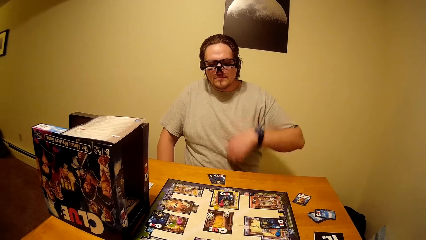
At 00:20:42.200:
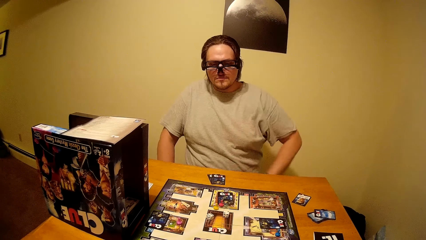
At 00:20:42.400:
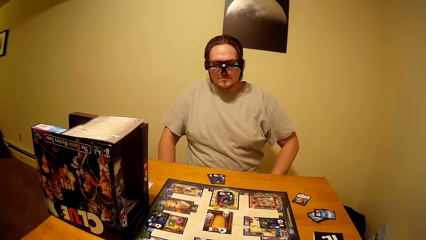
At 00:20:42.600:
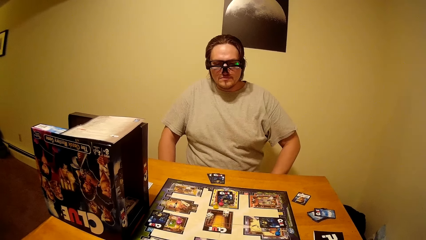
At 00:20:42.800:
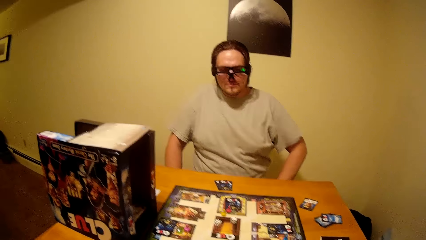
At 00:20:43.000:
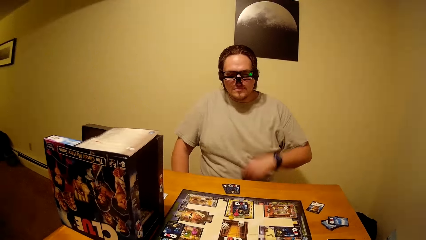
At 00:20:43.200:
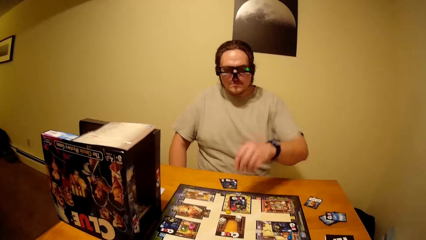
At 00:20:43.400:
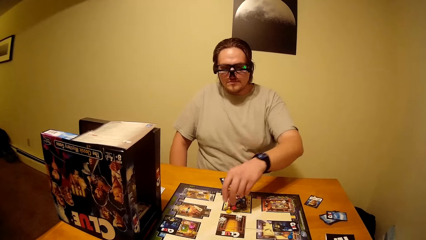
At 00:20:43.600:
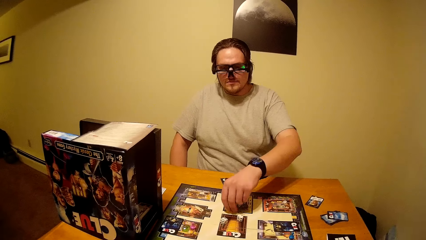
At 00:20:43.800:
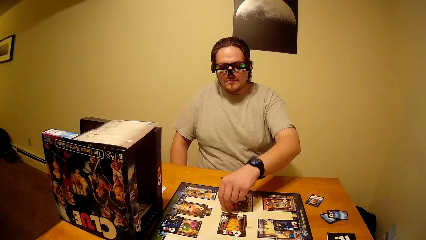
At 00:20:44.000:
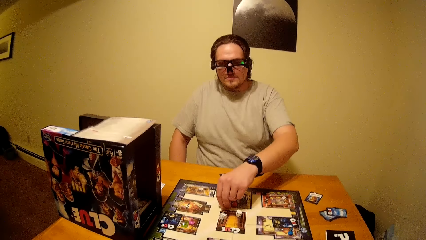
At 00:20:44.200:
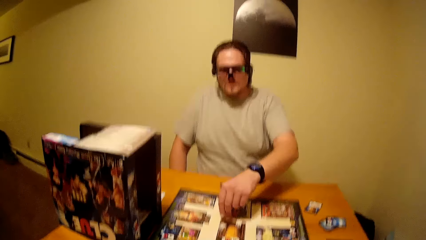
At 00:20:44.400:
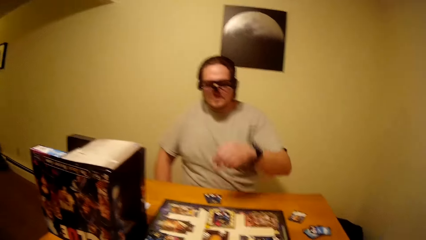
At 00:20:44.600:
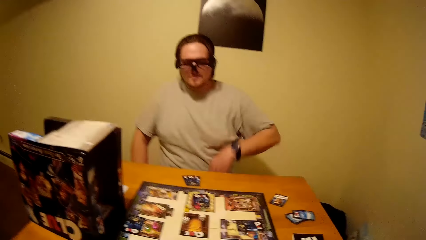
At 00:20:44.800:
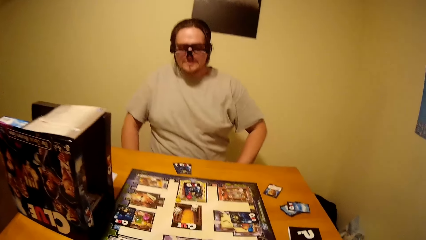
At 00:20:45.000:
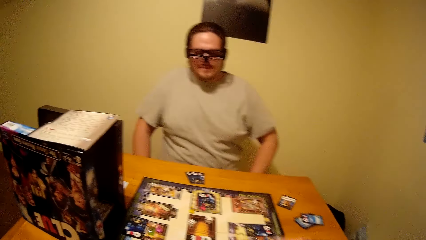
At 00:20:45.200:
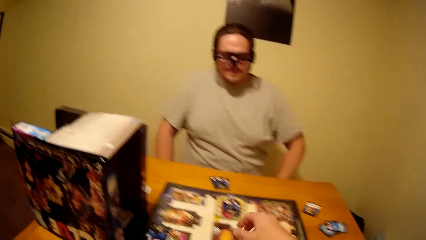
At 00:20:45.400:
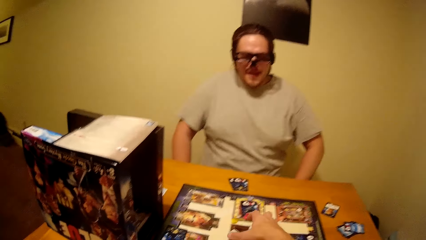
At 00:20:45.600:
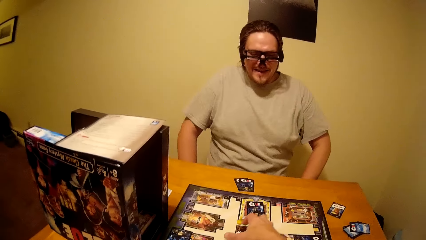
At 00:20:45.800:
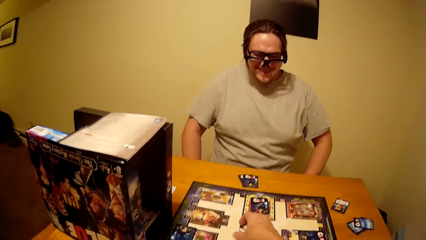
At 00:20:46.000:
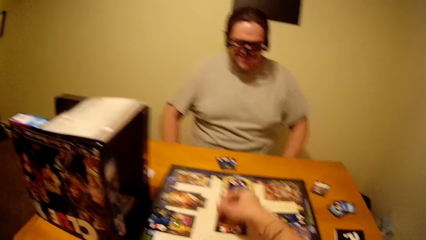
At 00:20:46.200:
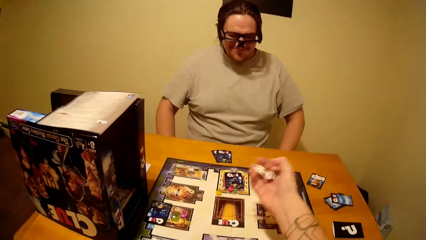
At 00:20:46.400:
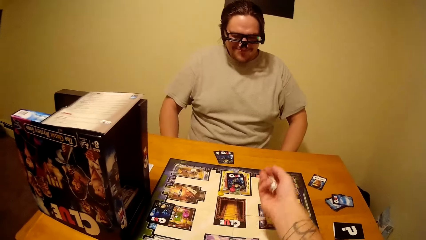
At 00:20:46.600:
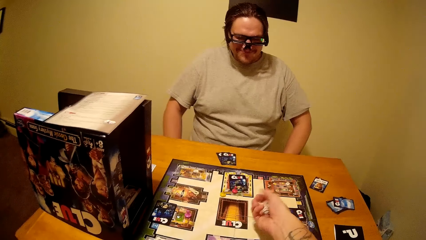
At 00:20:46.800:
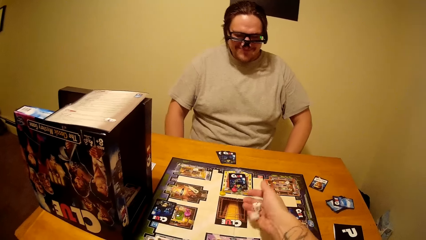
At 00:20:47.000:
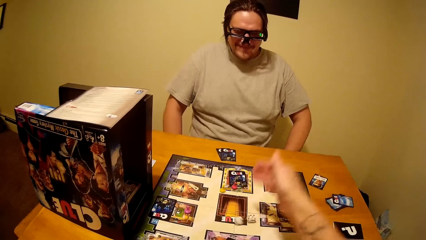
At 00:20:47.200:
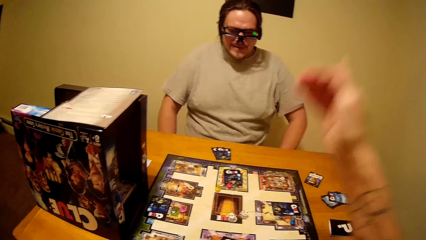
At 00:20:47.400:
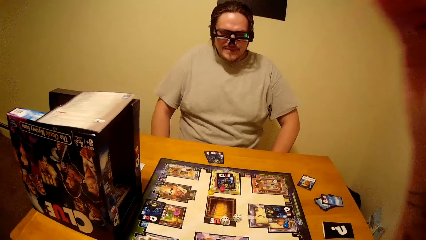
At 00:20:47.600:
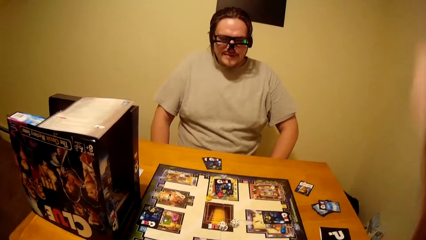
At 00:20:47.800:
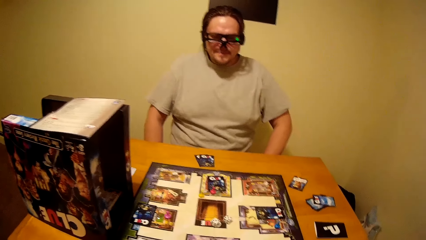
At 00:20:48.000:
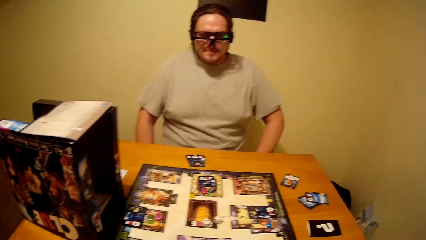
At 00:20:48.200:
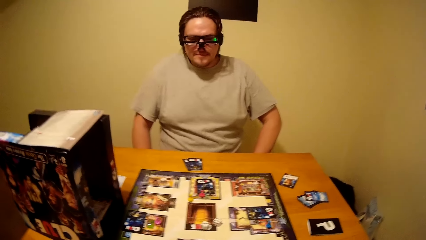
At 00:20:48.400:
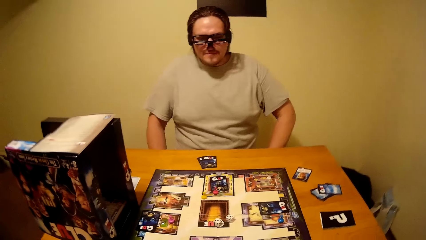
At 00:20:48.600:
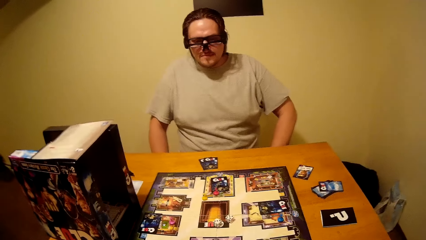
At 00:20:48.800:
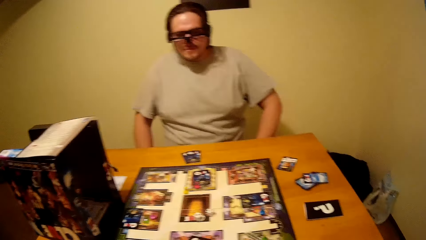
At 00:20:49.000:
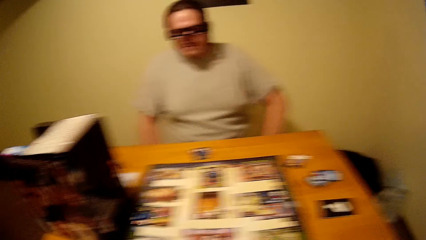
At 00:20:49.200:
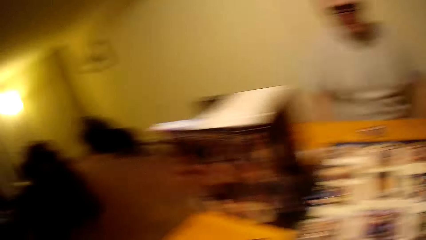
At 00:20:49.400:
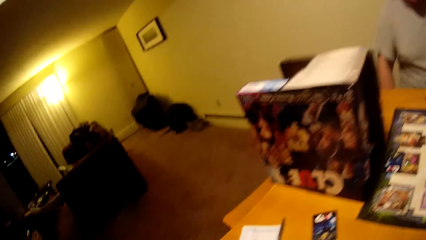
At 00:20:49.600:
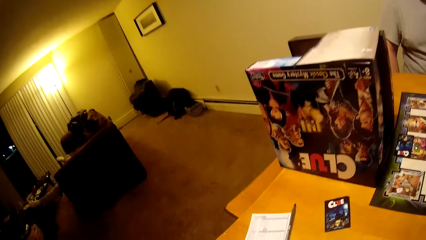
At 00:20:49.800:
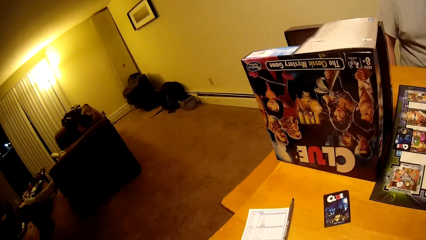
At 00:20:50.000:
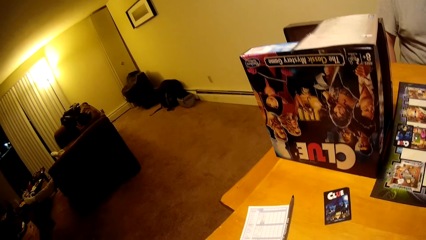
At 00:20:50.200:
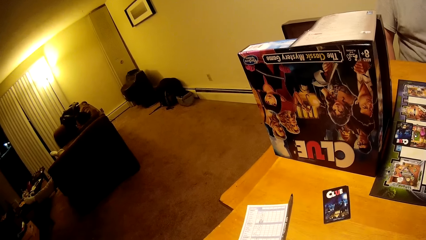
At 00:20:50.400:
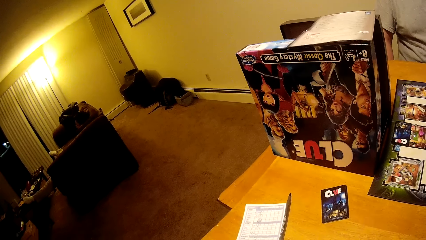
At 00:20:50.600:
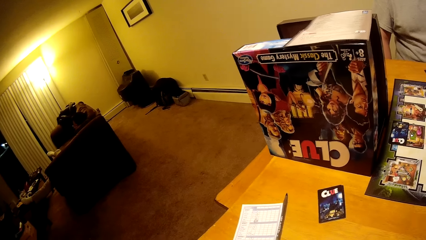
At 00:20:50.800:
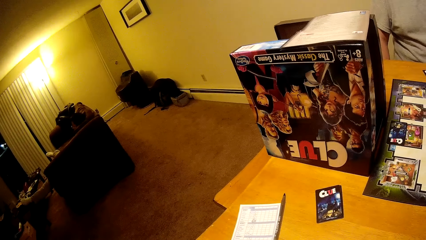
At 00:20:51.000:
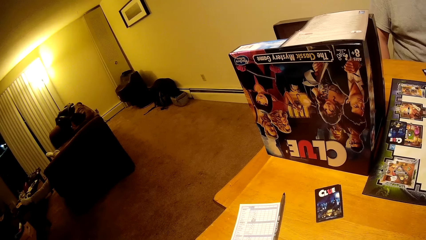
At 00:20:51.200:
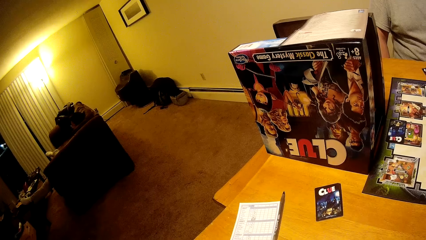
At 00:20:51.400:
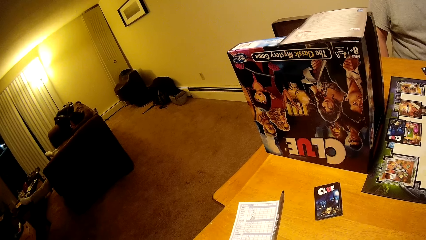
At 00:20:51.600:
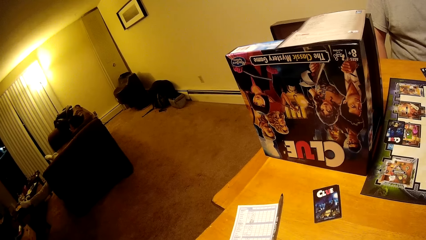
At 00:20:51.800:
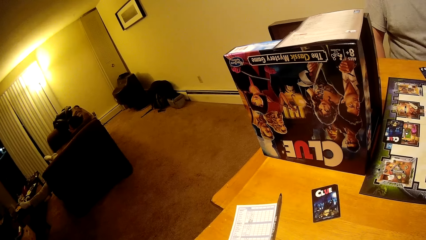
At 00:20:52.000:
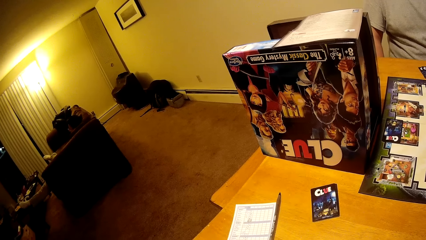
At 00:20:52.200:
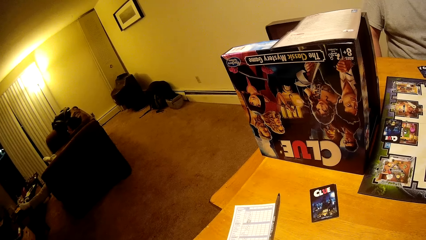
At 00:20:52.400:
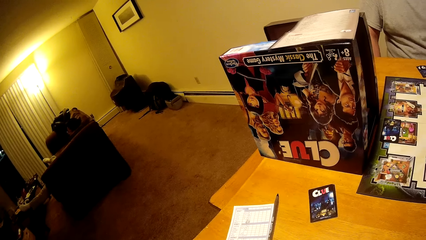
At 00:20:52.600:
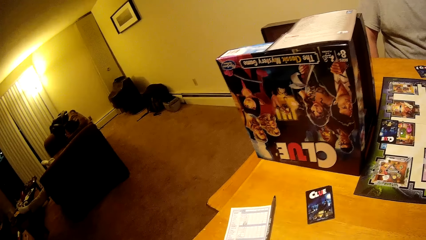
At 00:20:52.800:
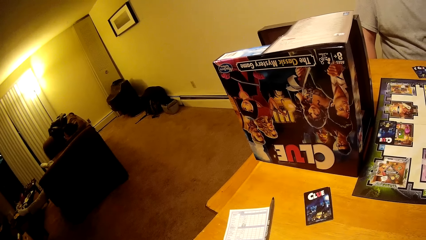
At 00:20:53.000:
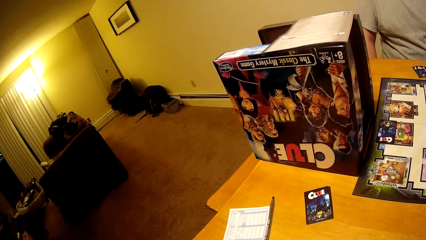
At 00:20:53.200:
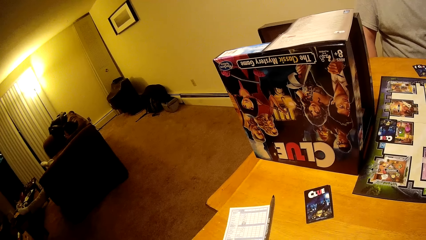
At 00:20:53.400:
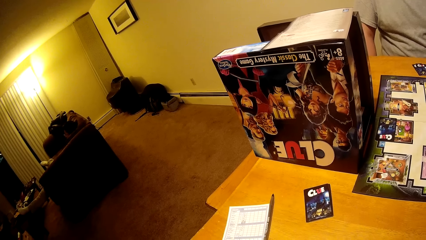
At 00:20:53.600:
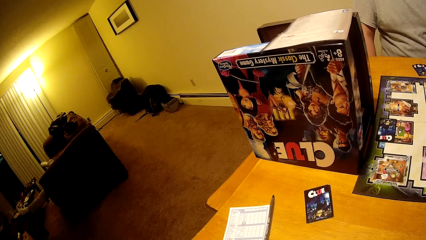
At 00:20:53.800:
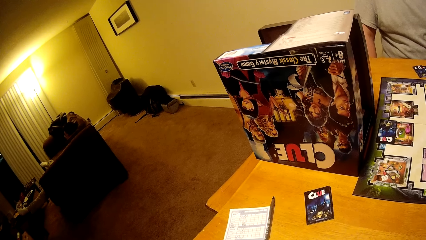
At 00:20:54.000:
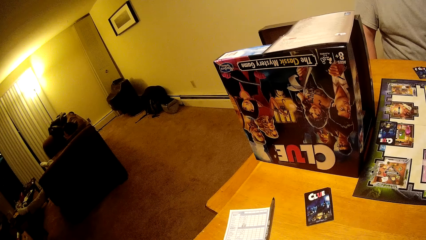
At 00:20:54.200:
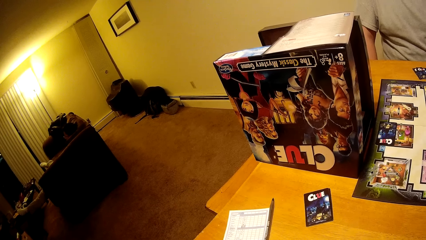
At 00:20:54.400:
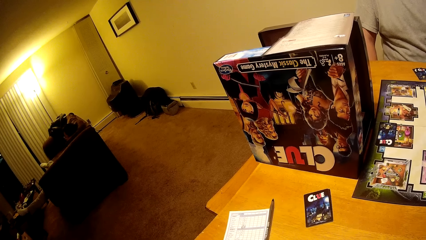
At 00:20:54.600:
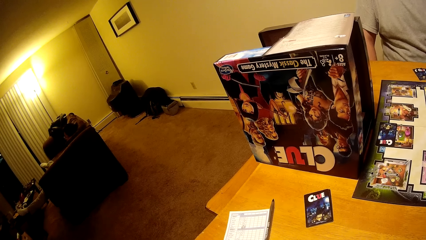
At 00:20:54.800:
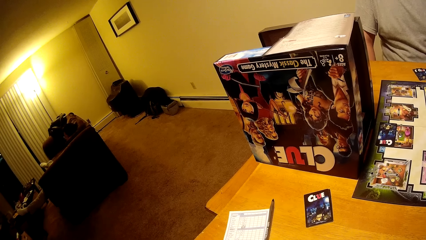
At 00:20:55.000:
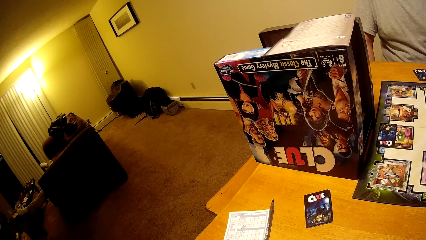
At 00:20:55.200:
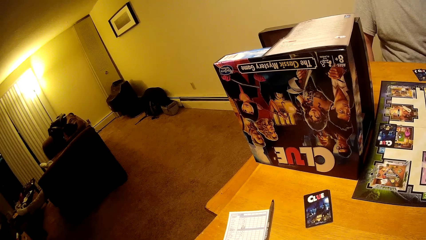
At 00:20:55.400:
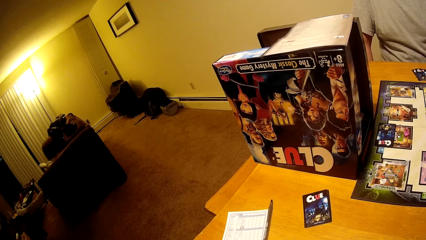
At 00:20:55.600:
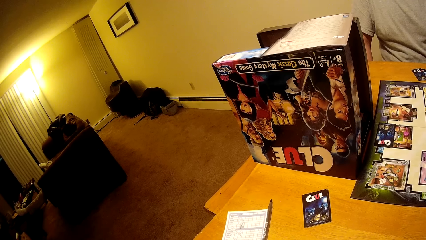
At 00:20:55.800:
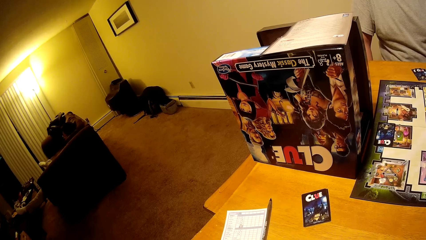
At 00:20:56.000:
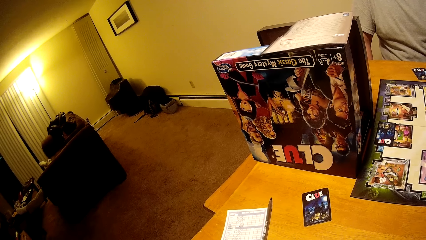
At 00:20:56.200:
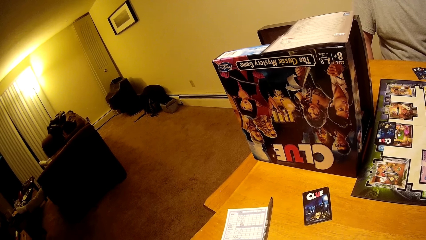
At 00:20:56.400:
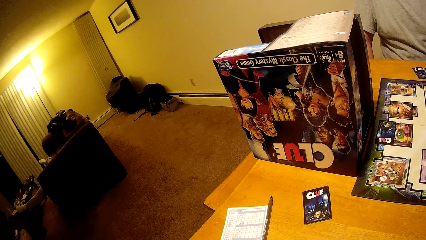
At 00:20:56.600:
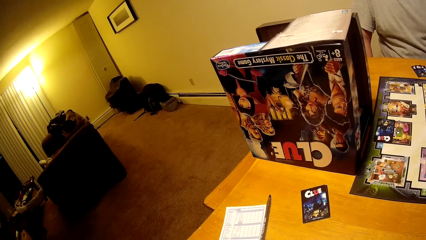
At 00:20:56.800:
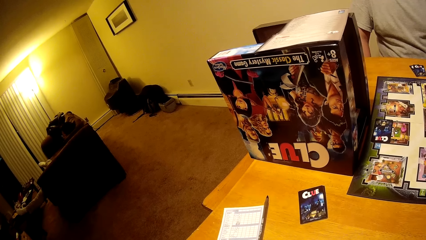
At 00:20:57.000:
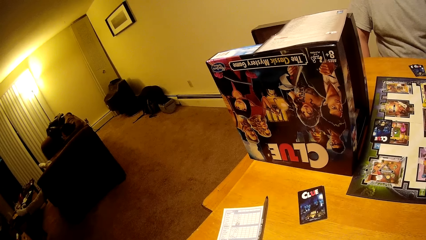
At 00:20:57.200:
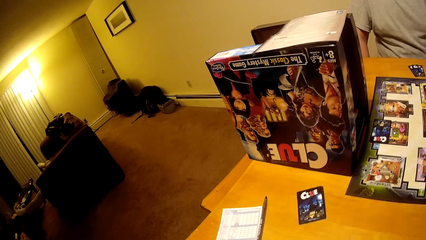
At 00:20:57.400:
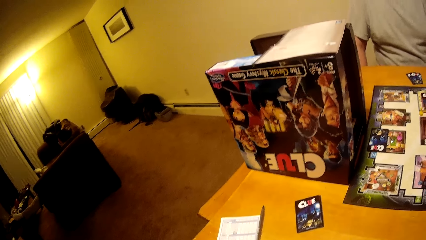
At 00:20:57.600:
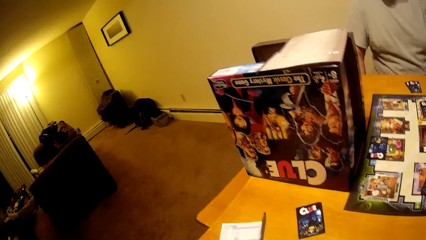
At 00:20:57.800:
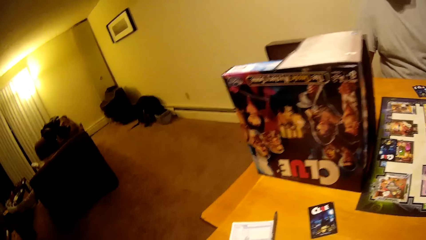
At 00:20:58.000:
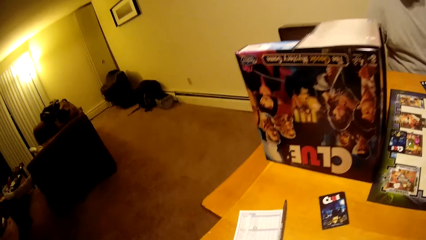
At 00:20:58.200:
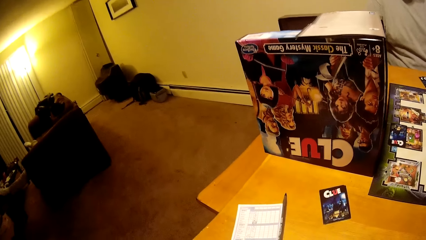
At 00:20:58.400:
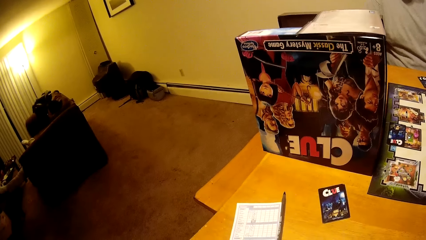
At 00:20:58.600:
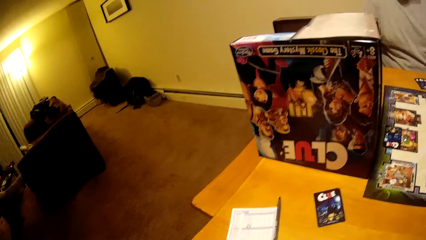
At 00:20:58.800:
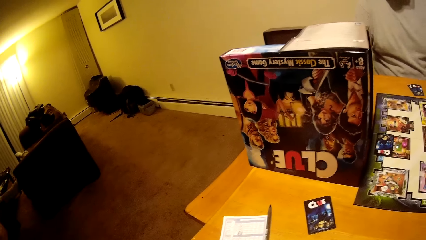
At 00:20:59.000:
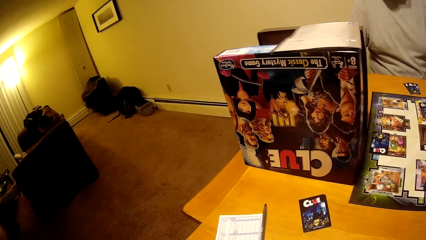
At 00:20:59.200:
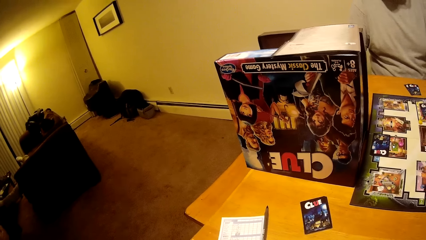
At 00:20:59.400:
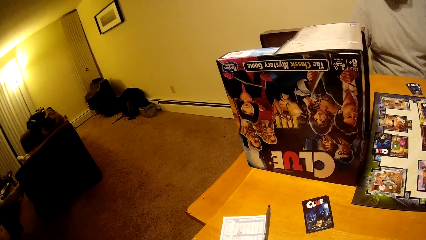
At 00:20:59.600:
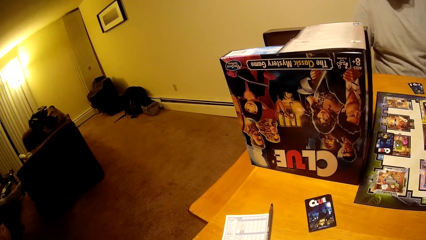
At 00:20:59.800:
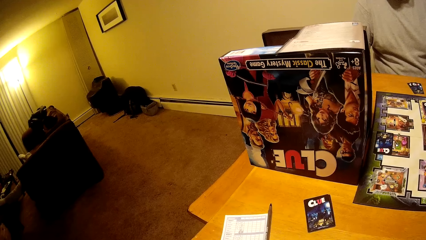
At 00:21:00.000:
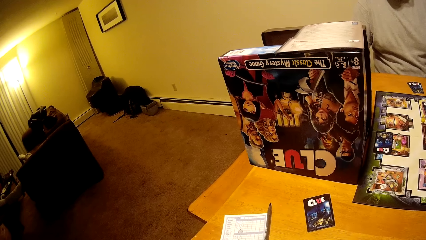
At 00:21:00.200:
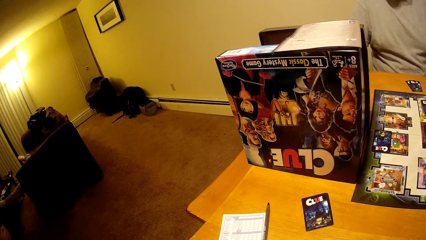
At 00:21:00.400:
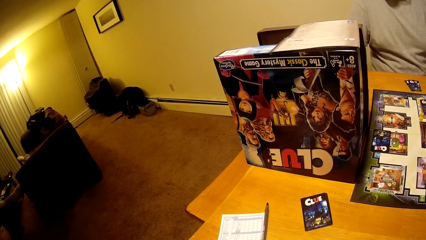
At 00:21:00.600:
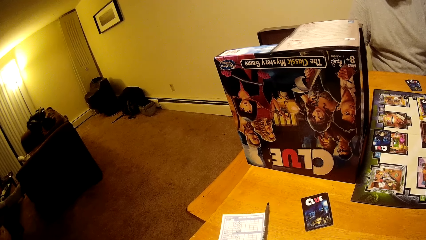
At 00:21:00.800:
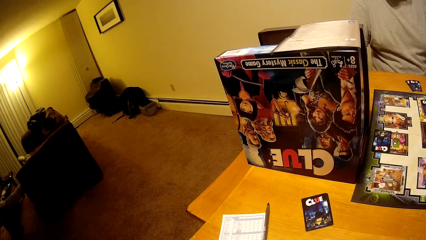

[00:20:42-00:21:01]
The camera wearer moves the chess on the board game. They pick the board game chips from the table. They put dice on the table.
